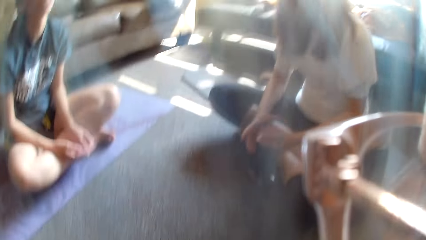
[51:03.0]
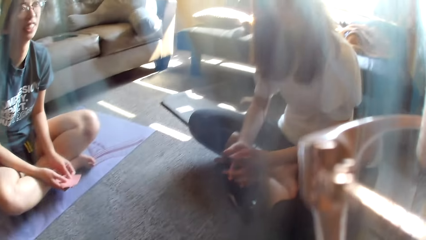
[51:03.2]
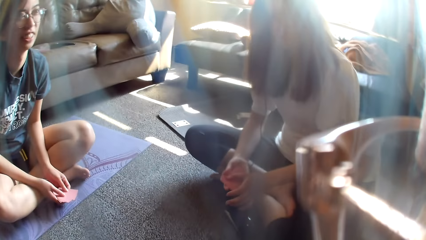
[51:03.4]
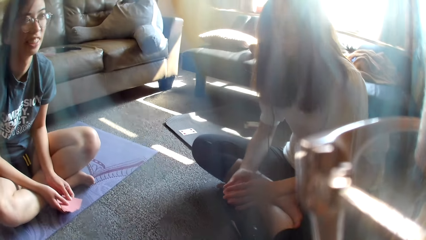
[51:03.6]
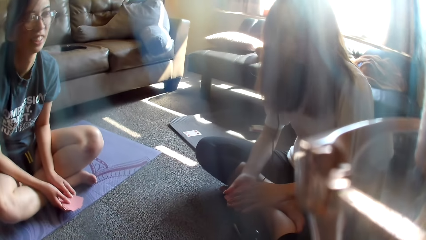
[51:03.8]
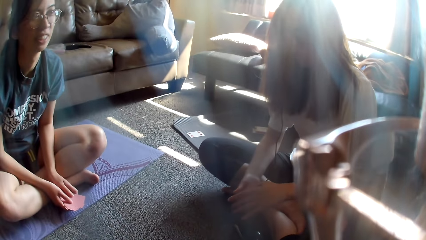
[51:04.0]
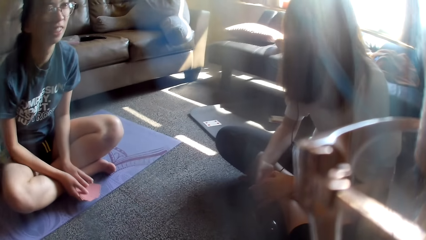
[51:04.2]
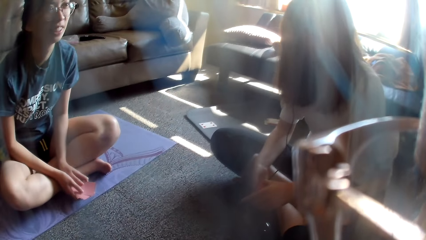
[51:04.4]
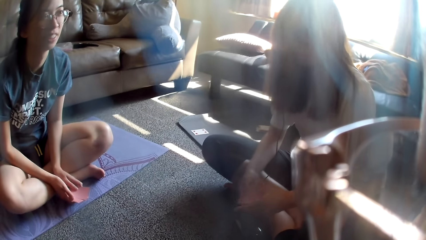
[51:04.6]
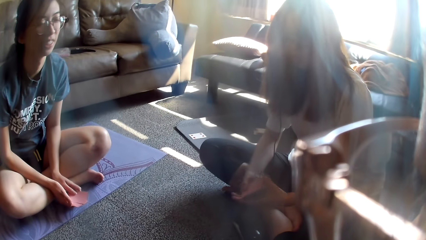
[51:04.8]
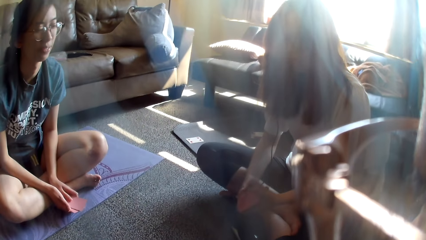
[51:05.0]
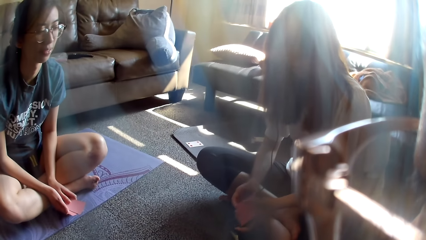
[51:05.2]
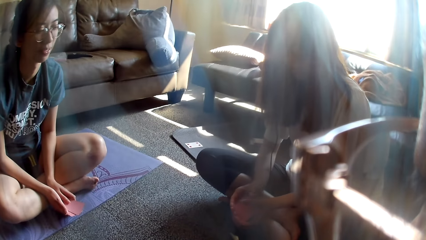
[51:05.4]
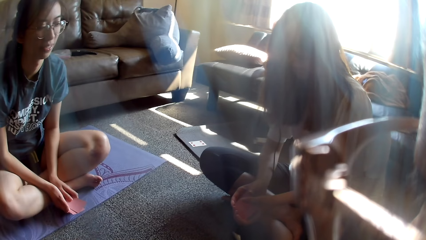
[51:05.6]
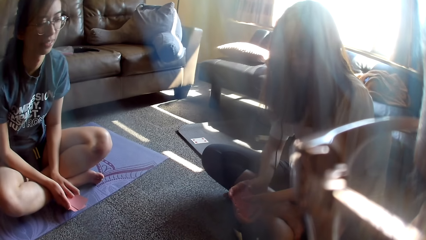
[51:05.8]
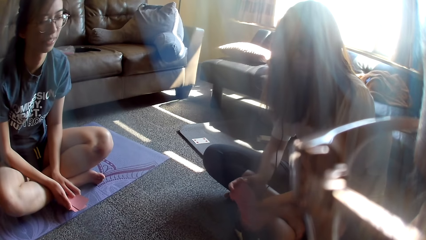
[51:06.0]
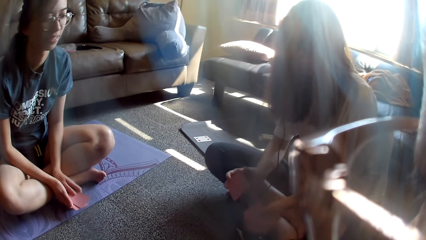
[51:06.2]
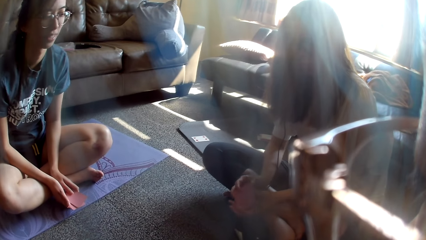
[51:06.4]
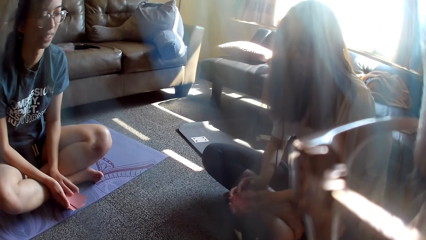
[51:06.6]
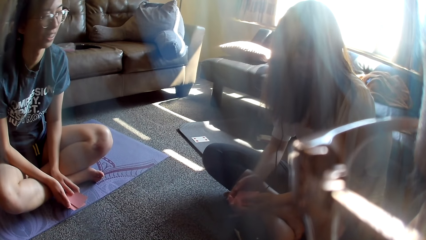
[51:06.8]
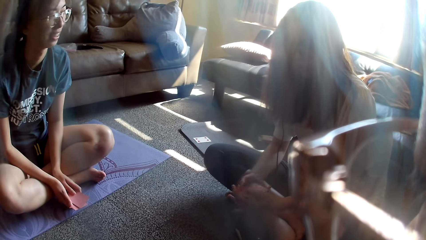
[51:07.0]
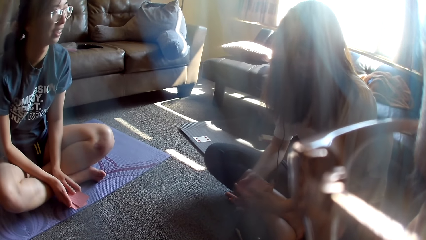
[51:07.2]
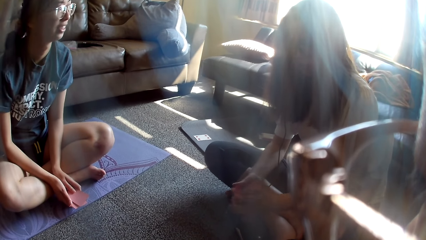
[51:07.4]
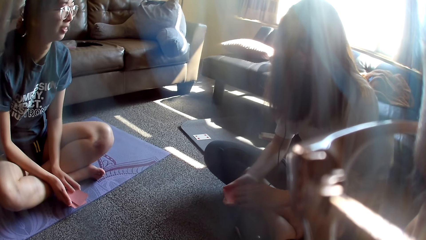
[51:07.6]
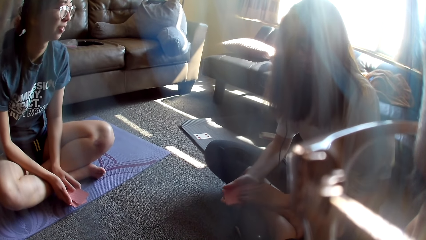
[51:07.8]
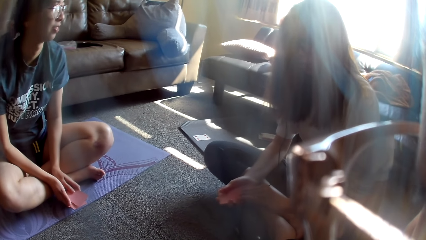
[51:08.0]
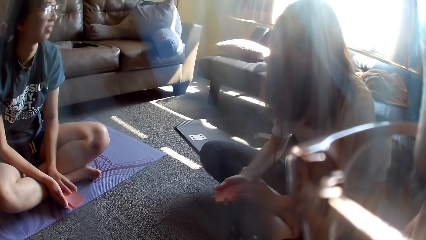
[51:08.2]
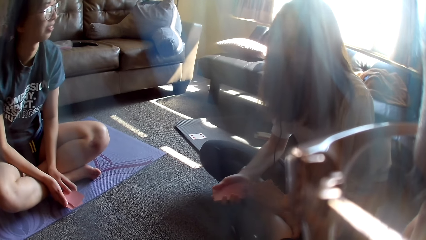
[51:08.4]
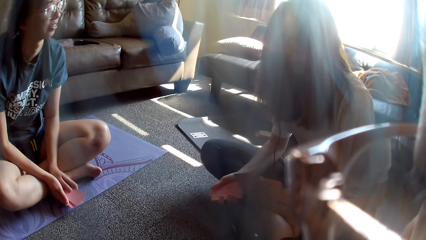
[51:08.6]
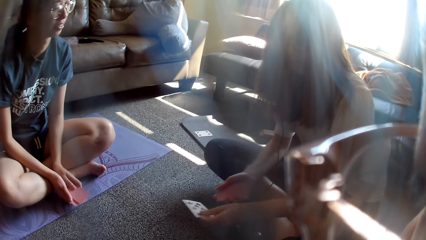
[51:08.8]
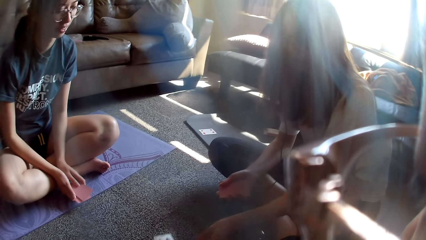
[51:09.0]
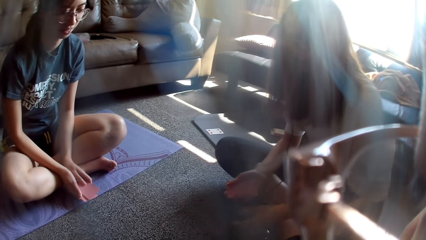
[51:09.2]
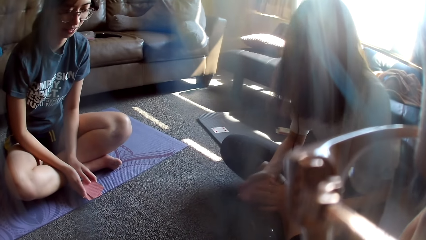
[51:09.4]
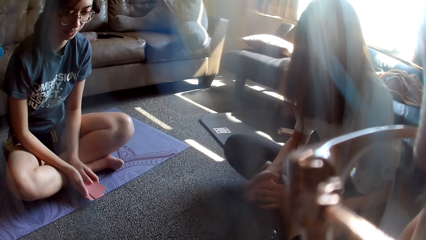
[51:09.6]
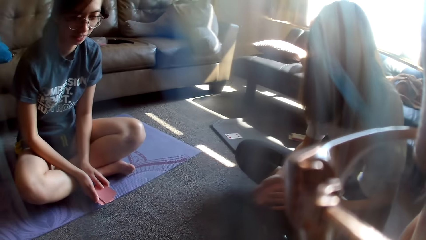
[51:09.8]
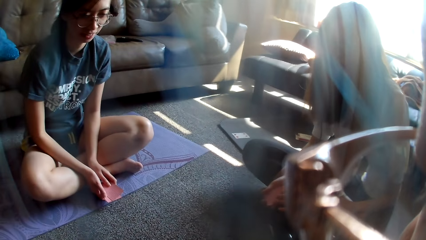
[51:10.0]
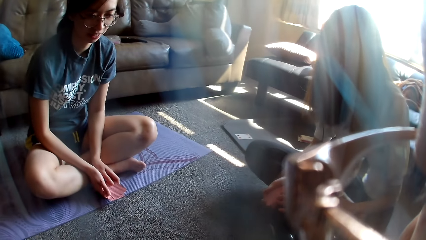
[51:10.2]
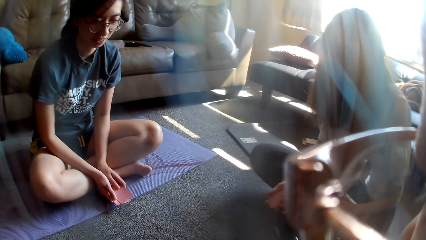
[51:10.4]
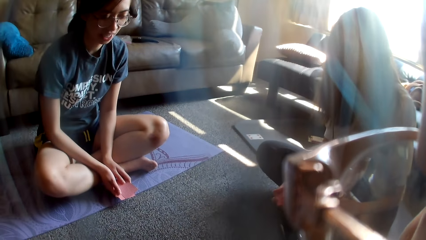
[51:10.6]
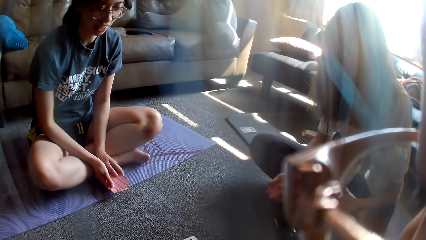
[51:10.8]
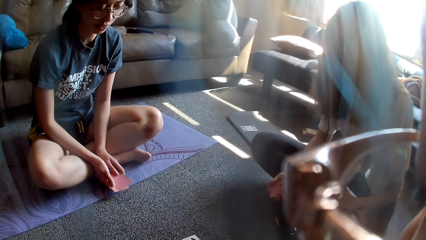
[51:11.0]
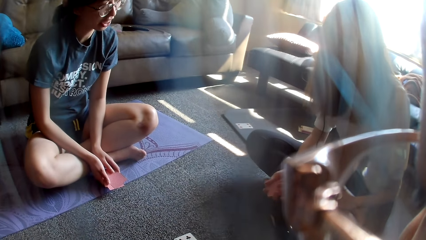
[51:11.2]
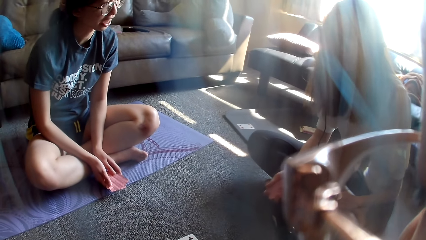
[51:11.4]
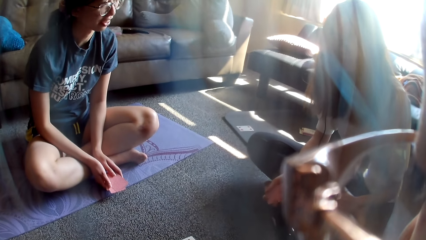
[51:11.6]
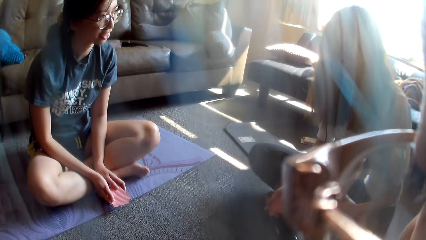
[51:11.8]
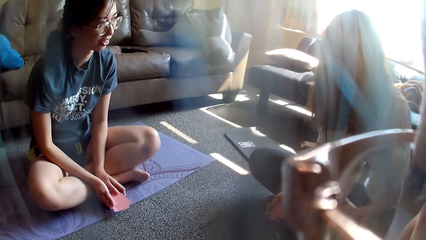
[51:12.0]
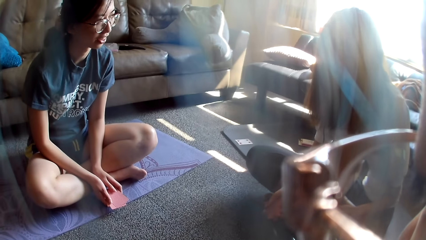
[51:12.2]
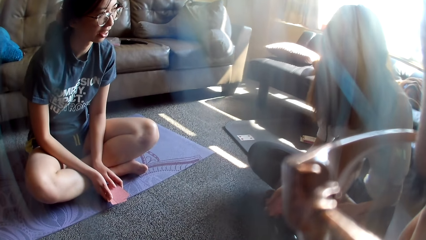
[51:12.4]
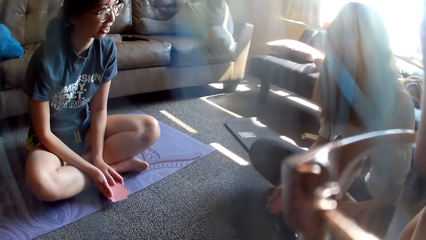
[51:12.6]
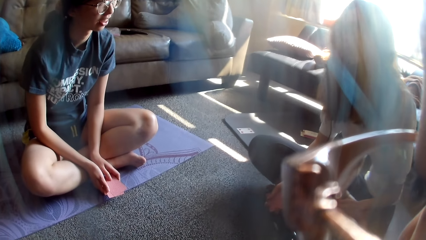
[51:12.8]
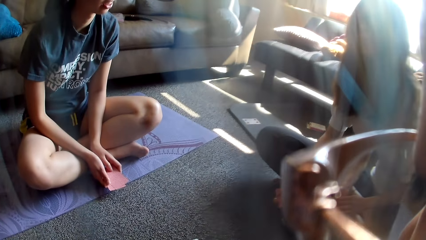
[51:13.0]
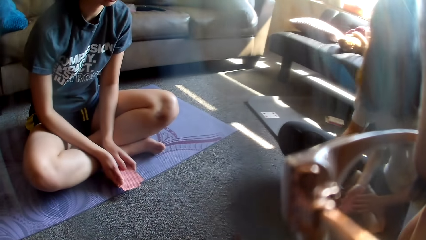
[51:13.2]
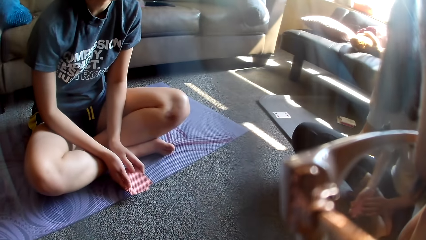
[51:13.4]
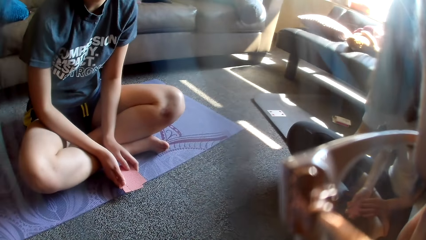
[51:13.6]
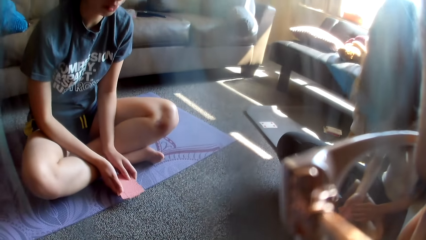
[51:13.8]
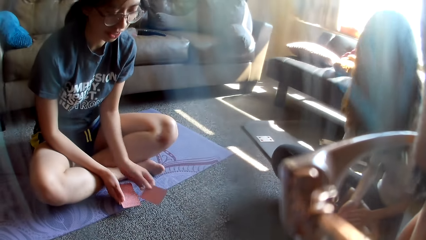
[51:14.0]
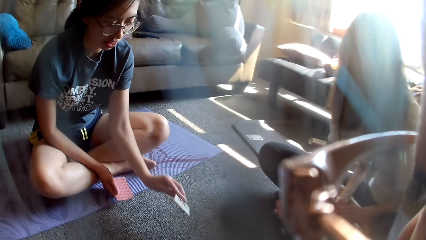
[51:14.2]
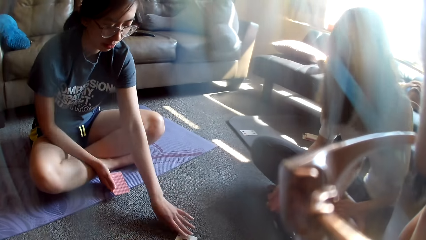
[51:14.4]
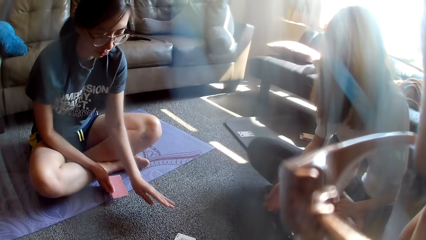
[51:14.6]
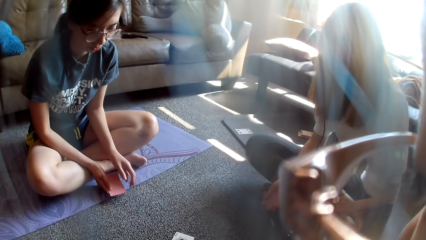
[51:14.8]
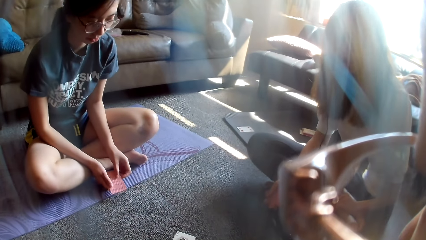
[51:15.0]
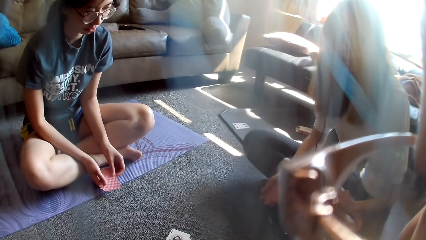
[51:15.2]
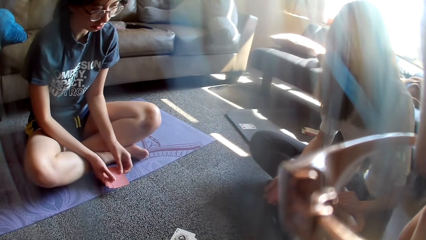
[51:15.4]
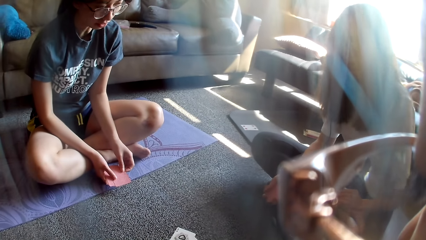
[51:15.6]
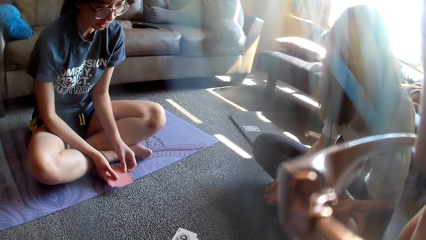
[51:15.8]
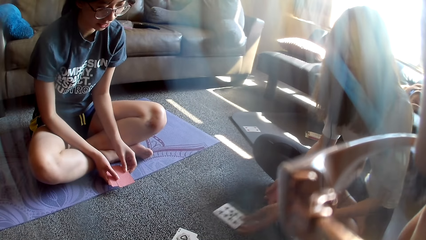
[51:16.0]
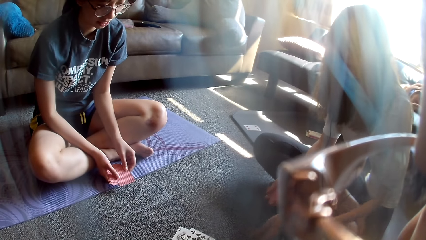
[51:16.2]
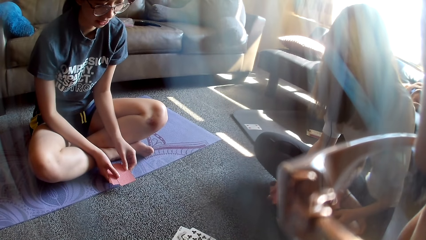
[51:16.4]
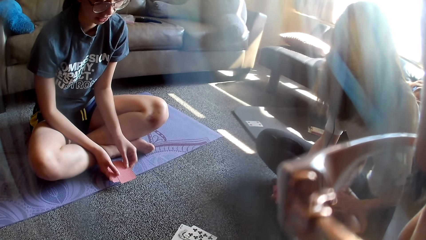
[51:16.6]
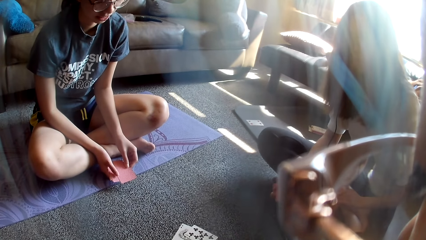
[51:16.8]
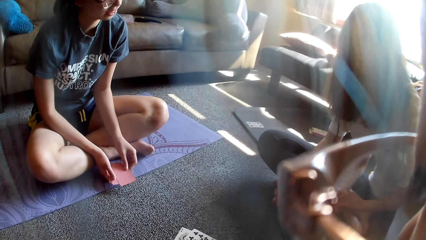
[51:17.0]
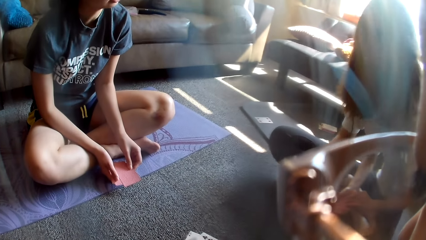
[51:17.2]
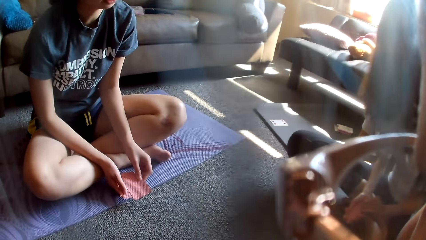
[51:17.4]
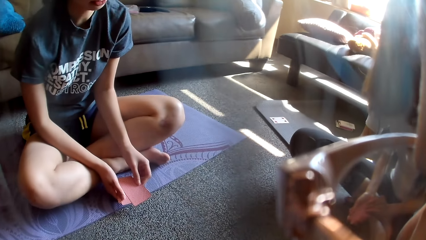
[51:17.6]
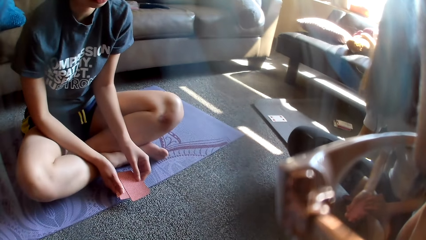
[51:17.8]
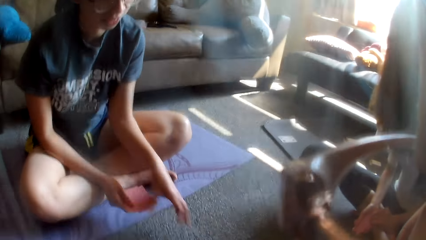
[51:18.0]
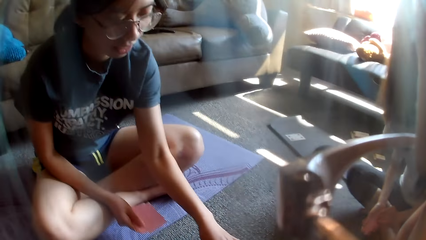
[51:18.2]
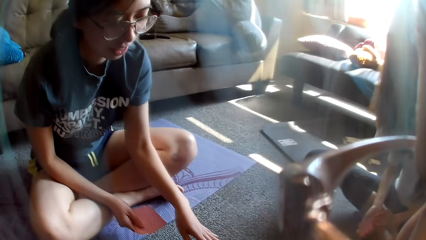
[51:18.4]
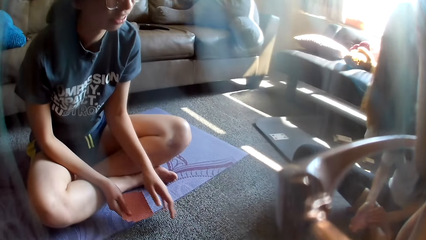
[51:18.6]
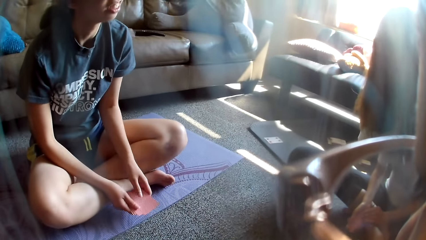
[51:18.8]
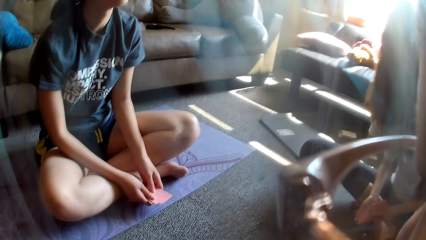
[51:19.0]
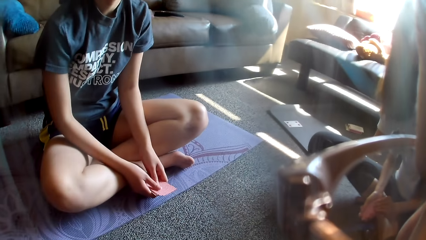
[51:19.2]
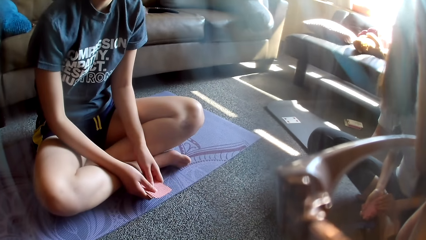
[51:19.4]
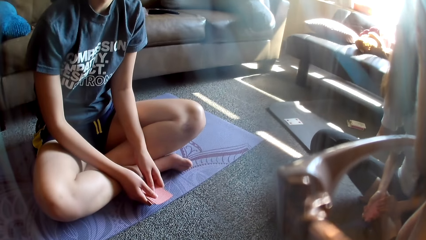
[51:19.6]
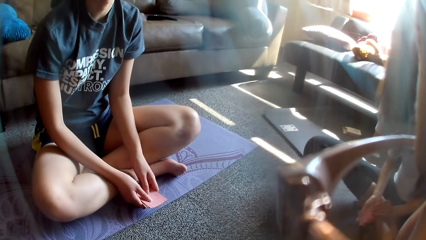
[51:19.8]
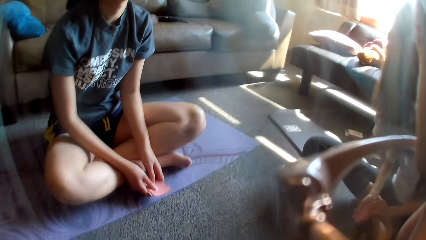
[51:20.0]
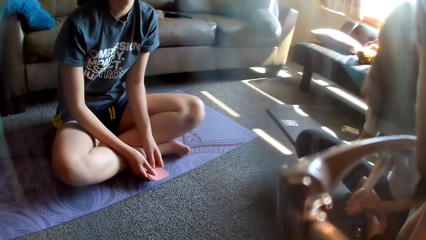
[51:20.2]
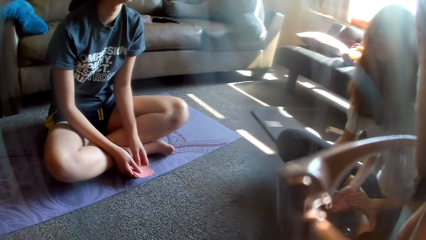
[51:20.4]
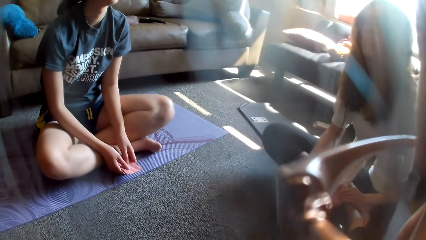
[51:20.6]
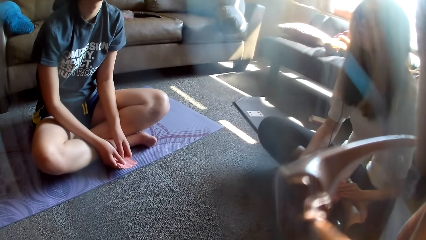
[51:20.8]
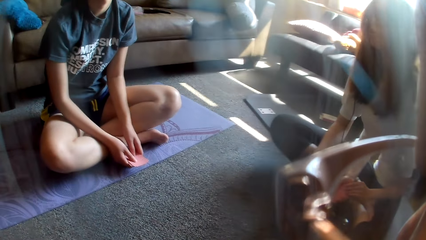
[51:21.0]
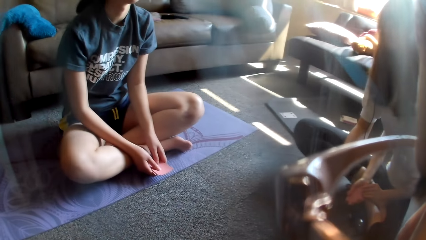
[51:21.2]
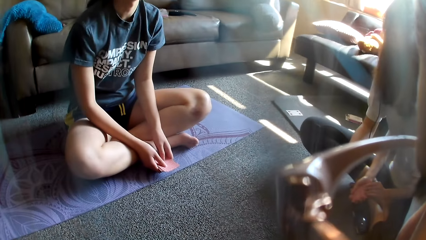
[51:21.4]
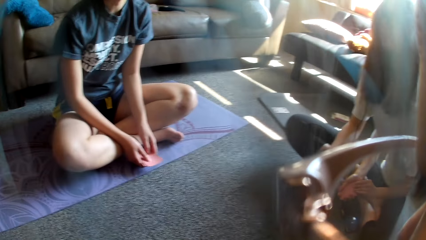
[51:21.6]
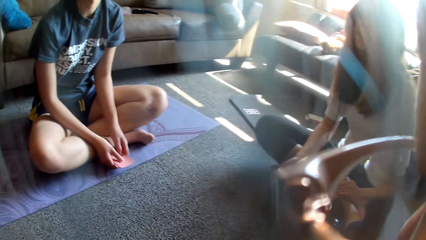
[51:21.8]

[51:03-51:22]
The camera wearer adjusts the camera. A lady touches the cards. The lady holds the cards. The lady aligns the cards. The lady shuffles the cards. The lady picks a card. The lady holds the cards. The lady places a card on the floor. A woman places a card on the floor. The woman holds the cards. The lady places a card on the floor. The woman moves her hand forward. The woman places a card on the floor. The woman holds the cards.
